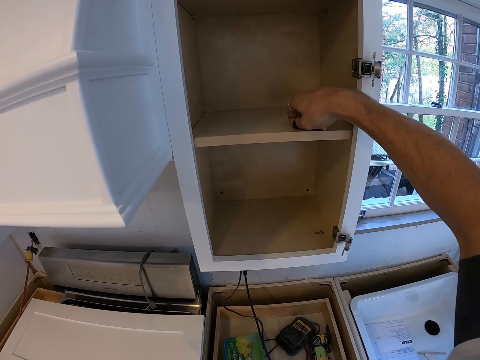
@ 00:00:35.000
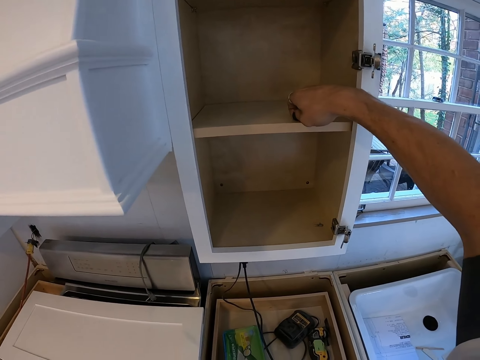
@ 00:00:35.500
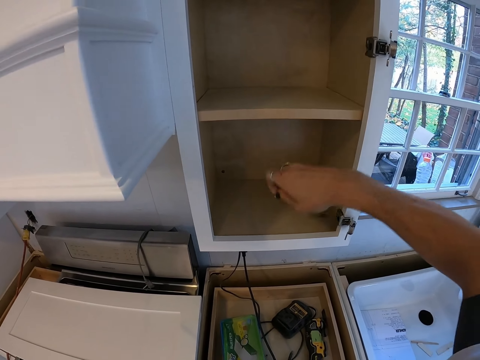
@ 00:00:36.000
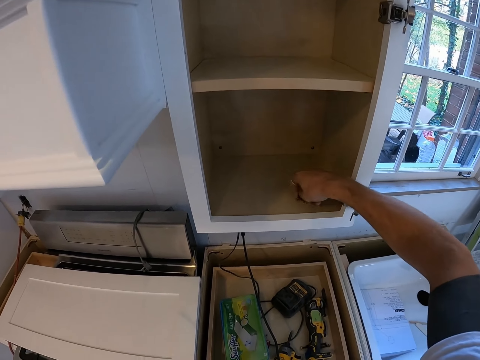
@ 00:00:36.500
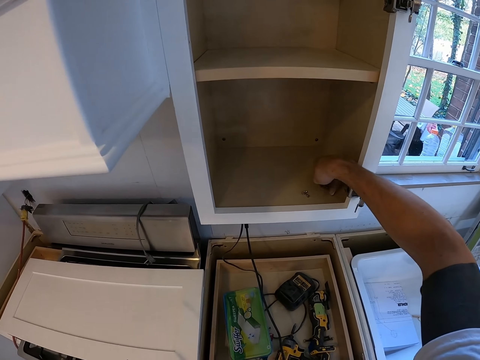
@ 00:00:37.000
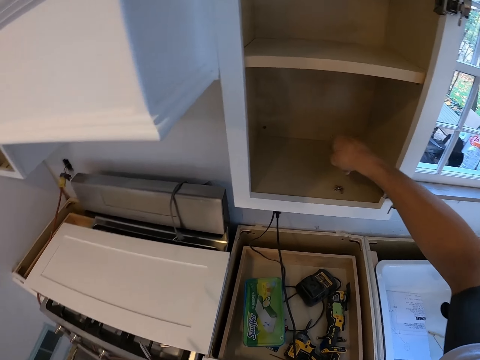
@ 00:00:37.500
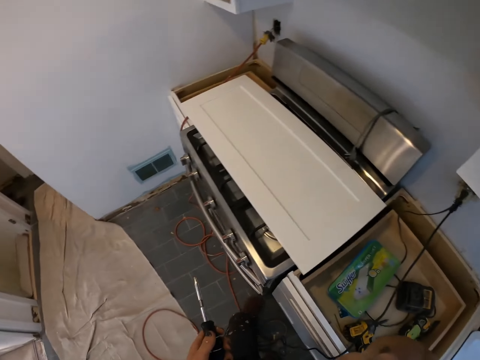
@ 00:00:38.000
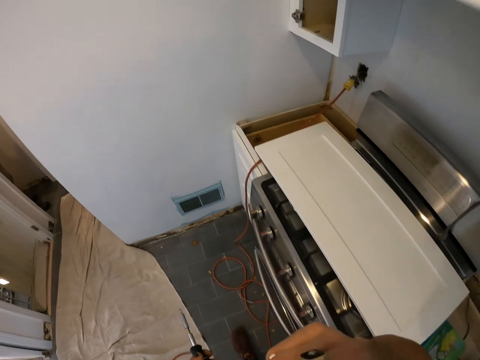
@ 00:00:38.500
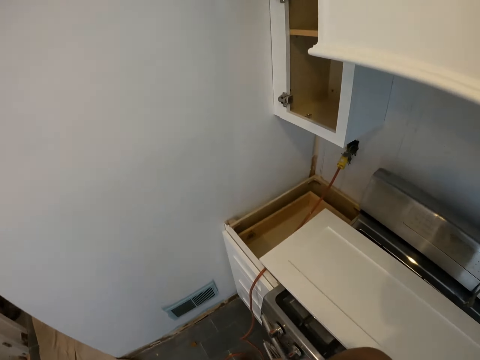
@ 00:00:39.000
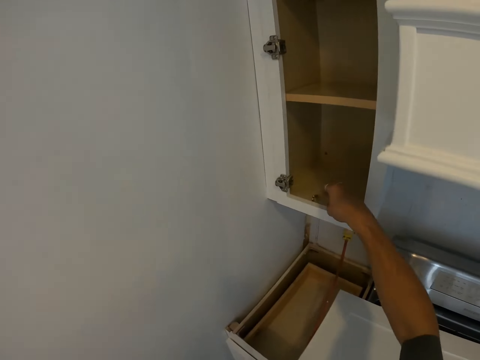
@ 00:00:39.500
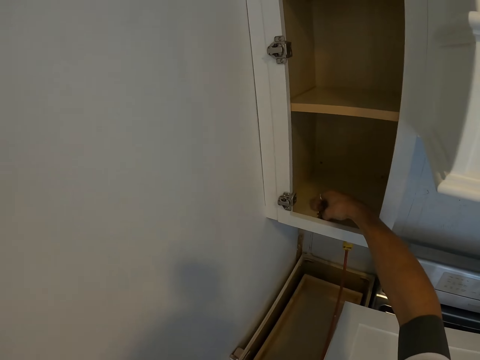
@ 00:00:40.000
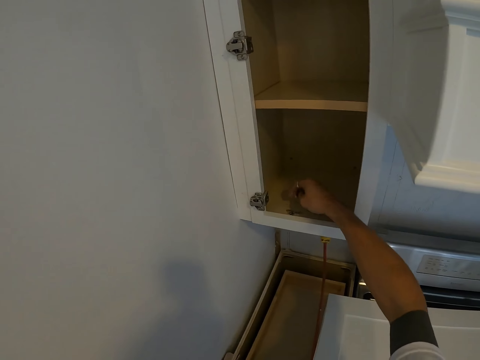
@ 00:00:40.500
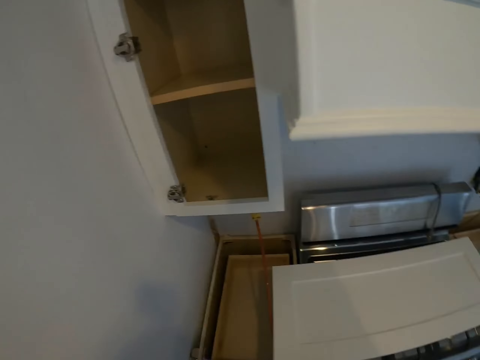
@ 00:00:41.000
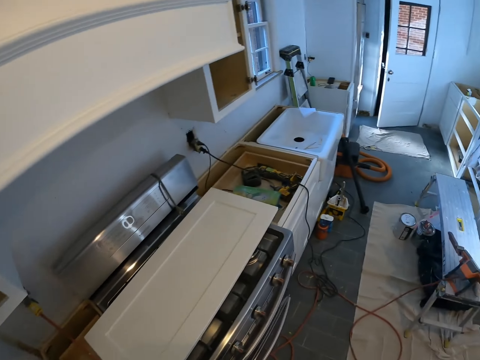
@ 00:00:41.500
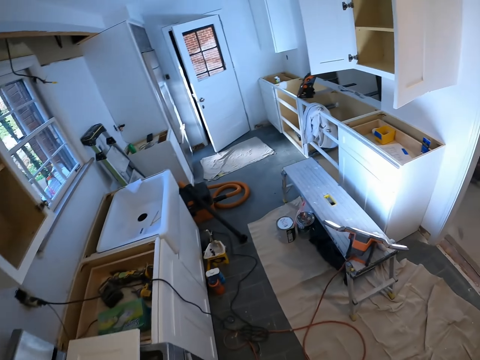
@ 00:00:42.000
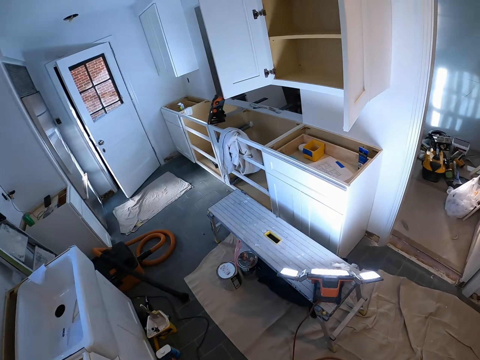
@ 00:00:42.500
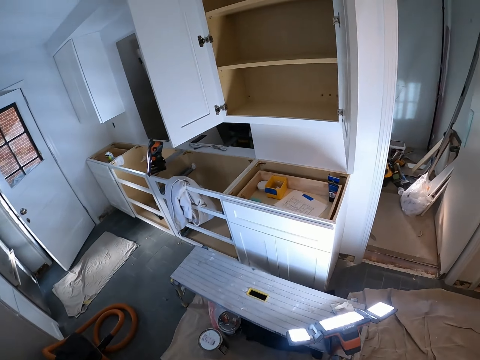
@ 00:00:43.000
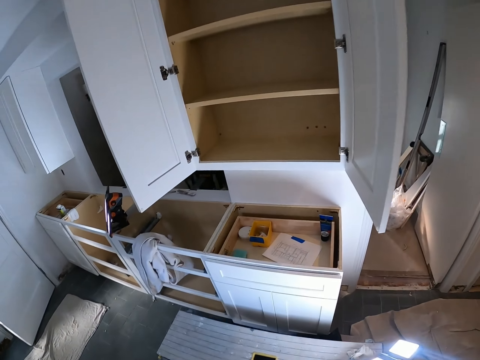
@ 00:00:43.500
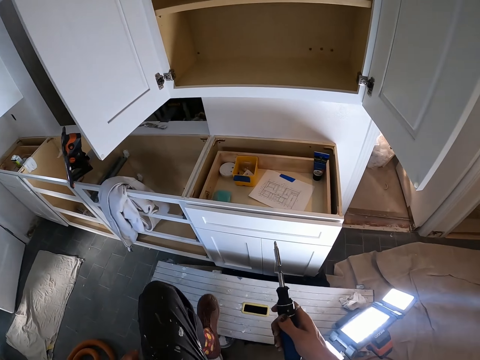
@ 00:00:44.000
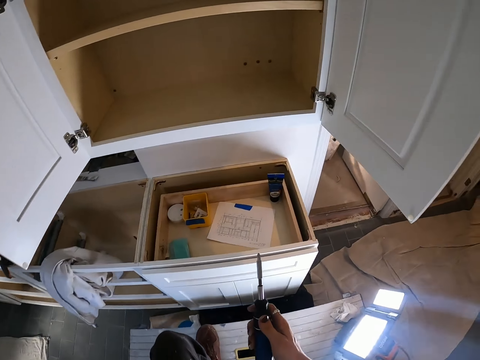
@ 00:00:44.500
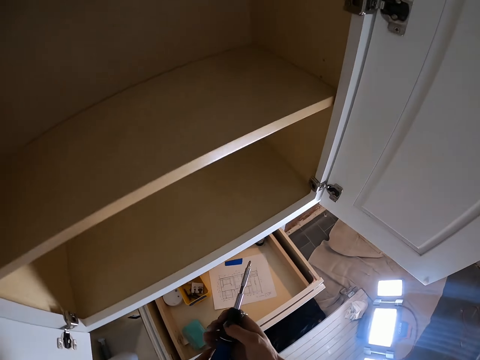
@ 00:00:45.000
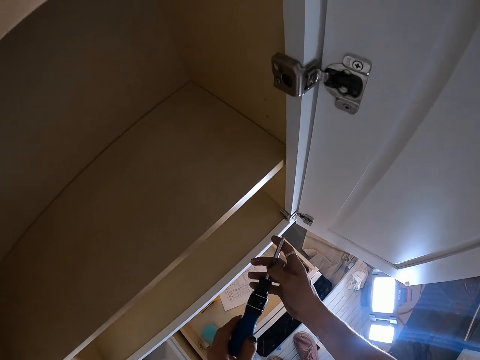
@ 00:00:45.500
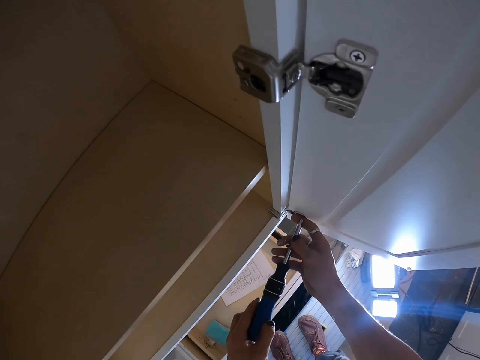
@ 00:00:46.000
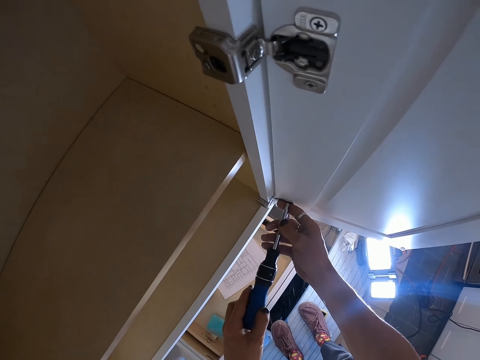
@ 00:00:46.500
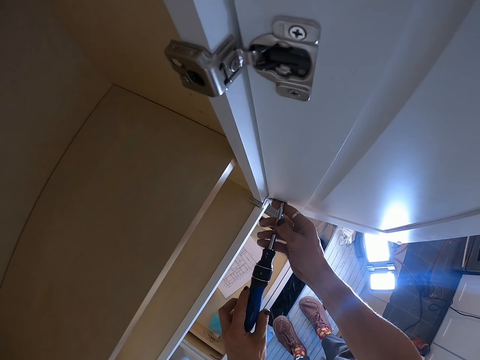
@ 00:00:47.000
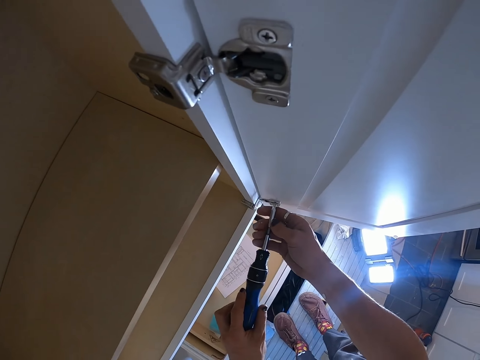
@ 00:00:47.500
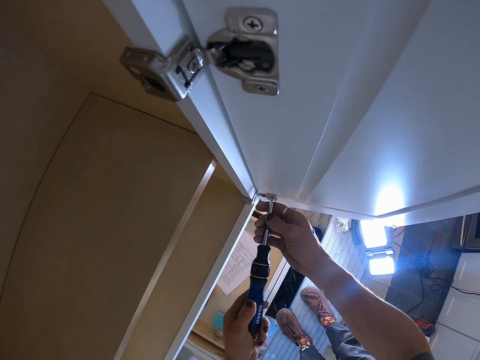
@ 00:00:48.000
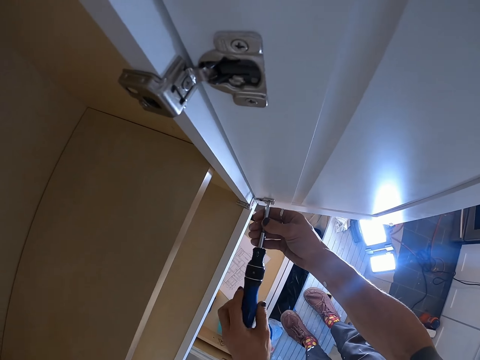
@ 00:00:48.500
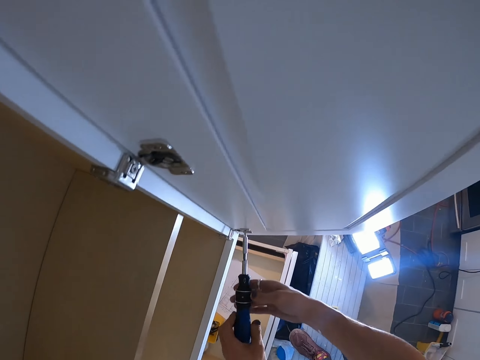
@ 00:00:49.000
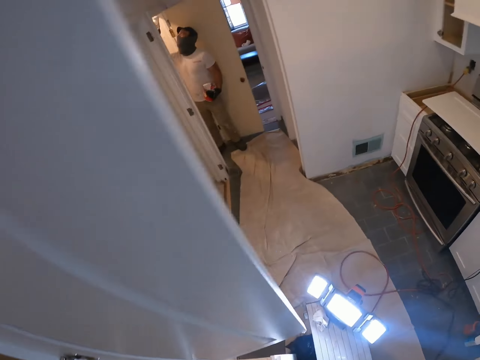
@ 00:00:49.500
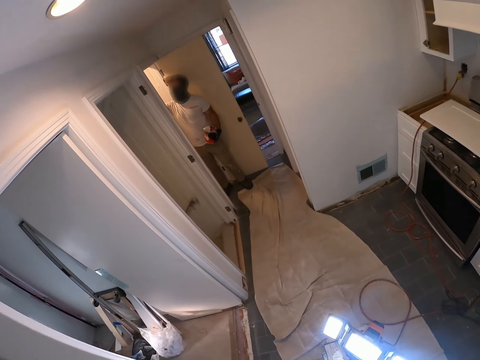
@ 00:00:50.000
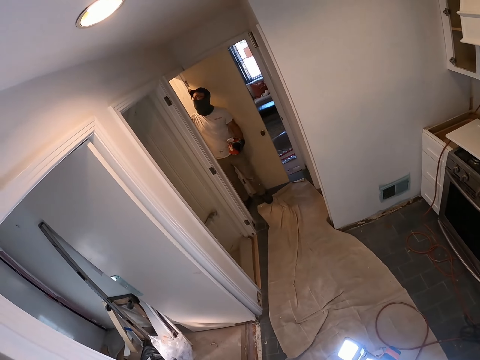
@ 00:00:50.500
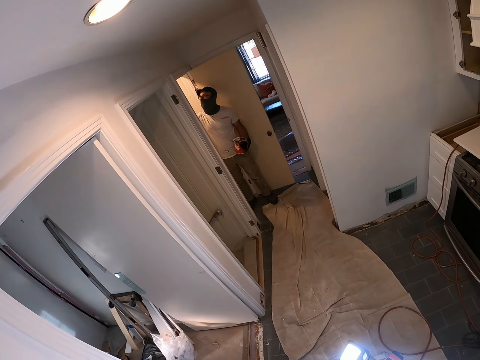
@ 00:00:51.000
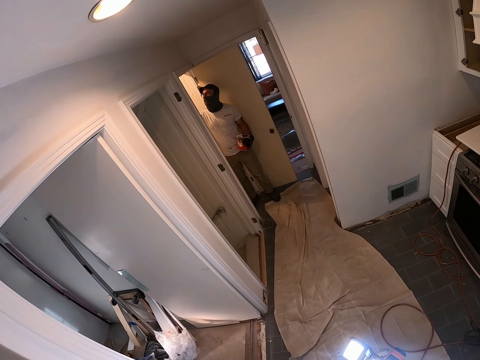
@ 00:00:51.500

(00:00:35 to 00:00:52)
The camera wearer puts the door clips in the cabinet. They move a door clip in the cabinet. They walk in the room. They touch the door clips. They walk in the room. They move to the next drawer. They climb on the bench. They hold the screwdriver with both hands. They put the screwdriver in a screw. They loosen the screw with the screwdriver from the cupboard door. They turn around. A man holds a paint can. The camera wearer stares at the man.

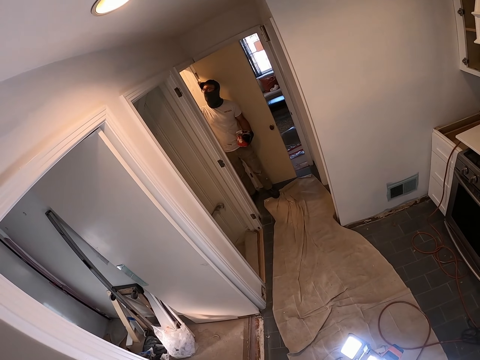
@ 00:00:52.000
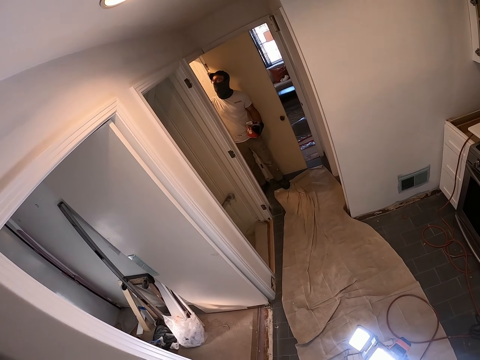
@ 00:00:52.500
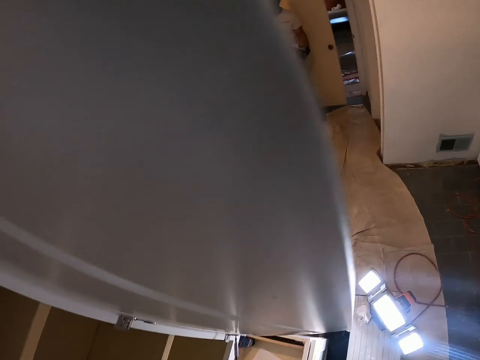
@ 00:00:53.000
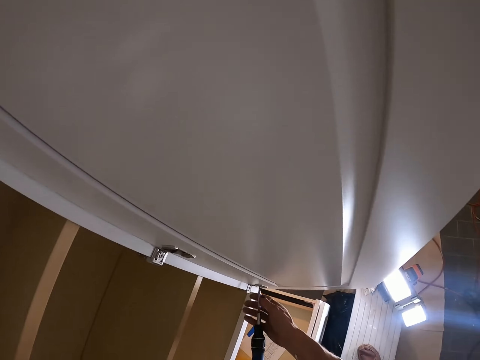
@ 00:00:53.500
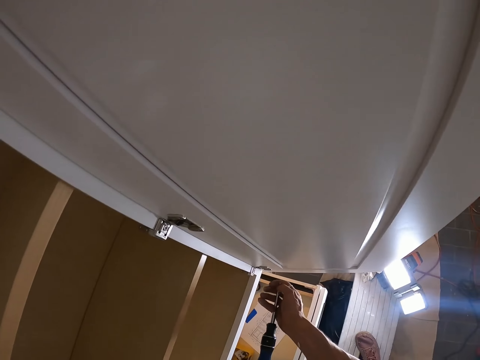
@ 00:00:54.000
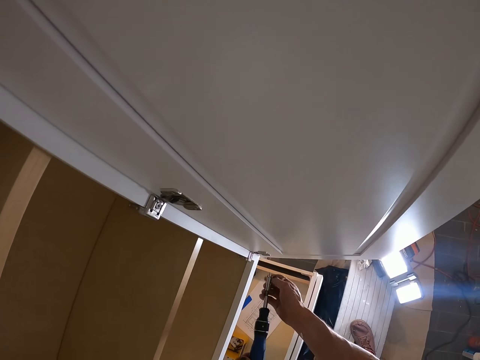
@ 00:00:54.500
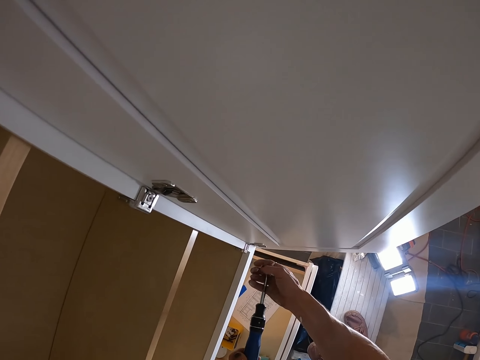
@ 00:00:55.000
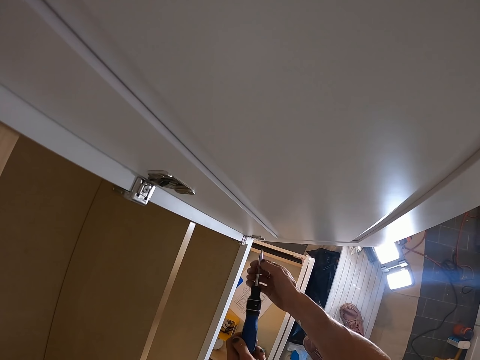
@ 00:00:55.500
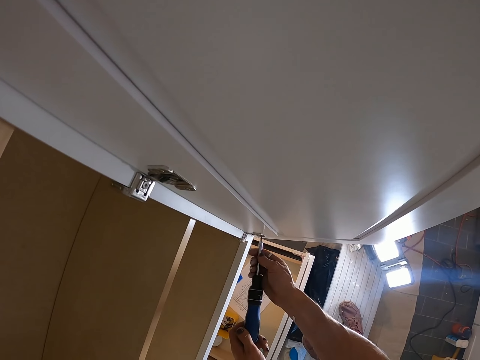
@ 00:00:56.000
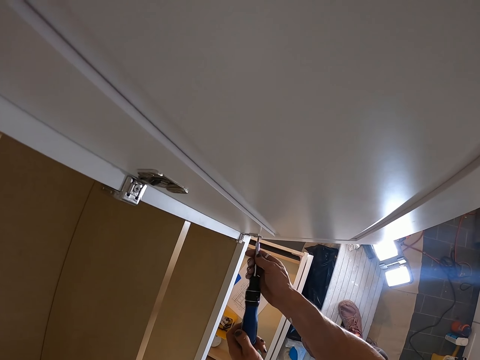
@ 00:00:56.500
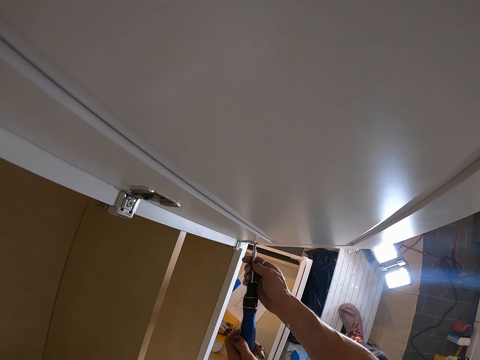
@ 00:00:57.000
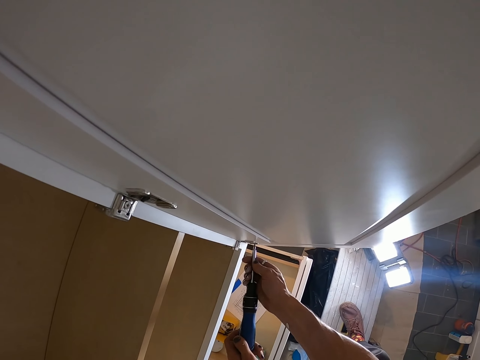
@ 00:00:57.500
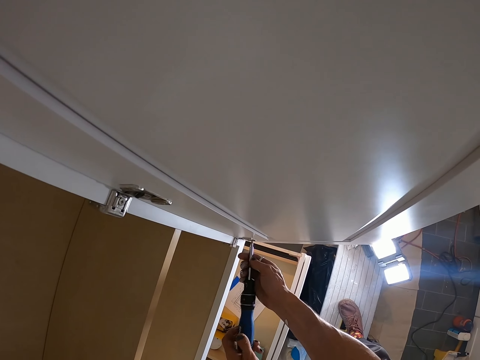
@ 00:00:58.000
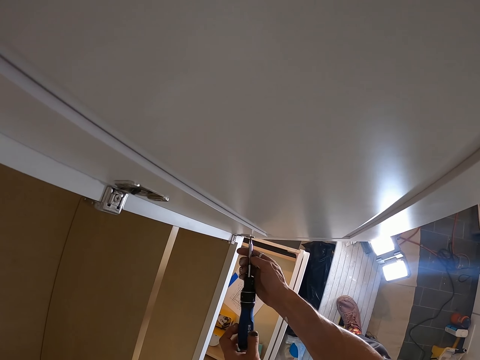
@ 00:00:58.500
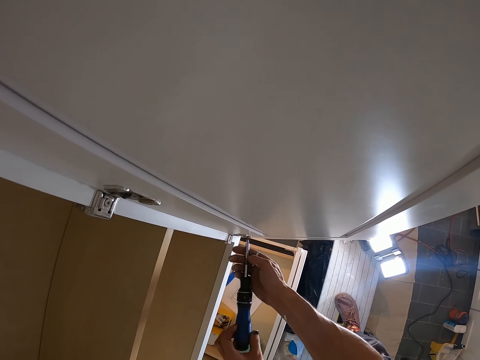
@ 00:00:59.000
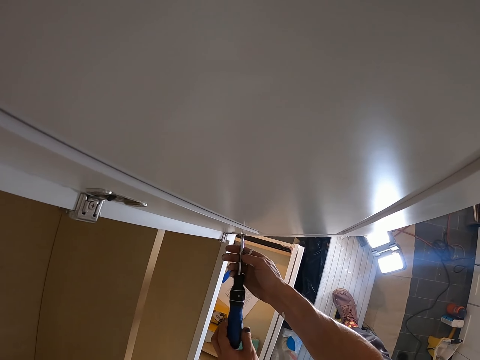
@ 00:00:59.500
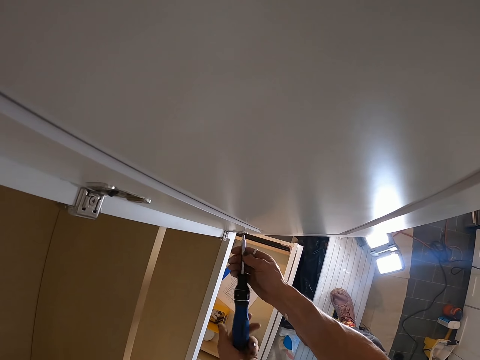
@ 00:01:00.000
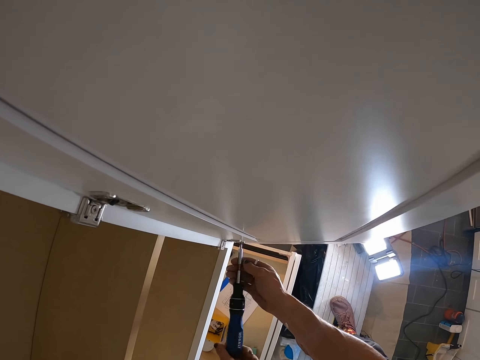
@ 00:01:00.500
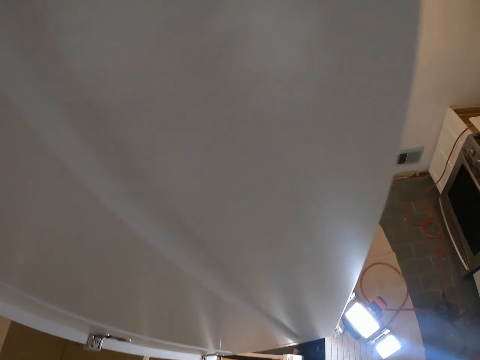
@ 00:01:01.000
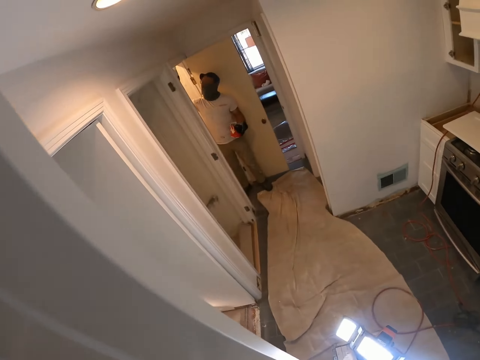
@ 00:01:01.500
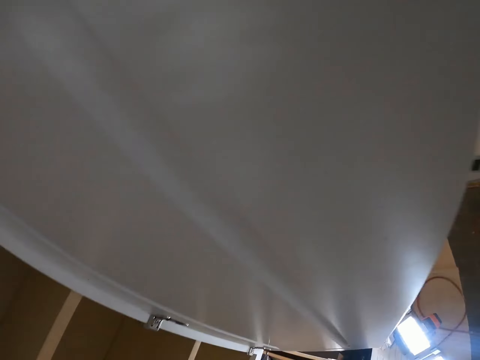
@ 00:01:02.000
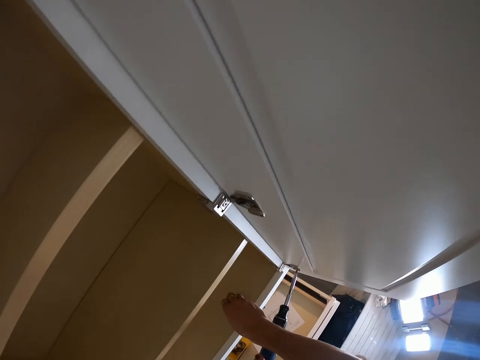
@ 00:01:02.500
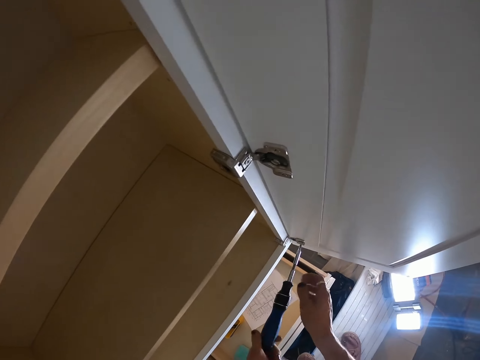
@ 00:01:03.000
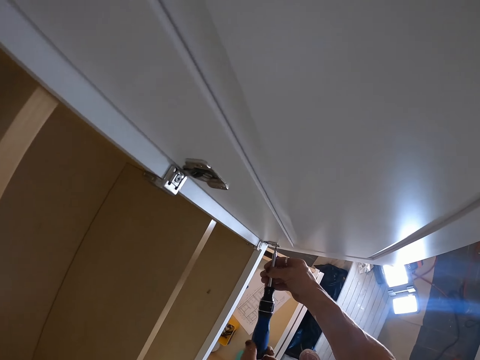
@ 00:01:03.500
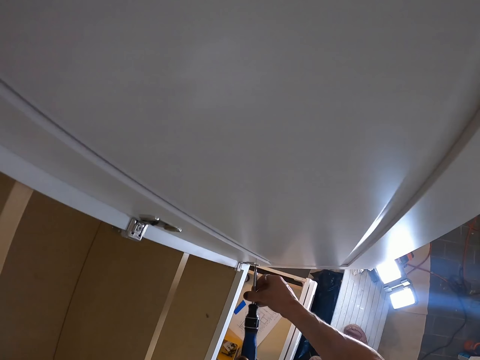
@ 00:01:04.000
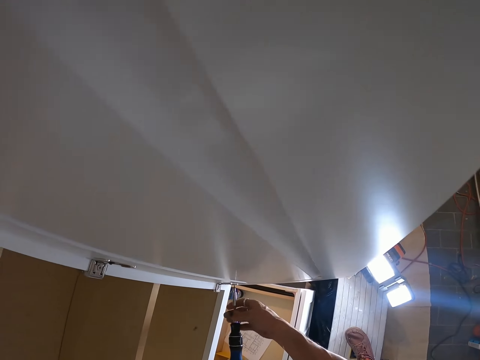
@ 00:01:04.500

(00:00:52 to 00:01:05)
The camera wearer turns around. They pick up the screw. They put the screwdriver in a screw. They loosen the screw with the screwdriver. They turn around. They stare at the man. They turn around. They put the screw in the cabinet. They hold the screwdriver with both hands. They loosen the screw with the screwdriver.
